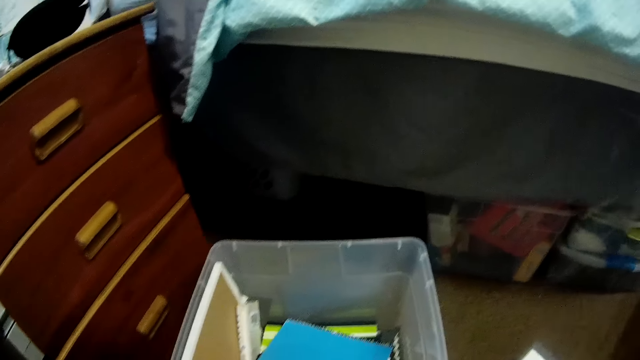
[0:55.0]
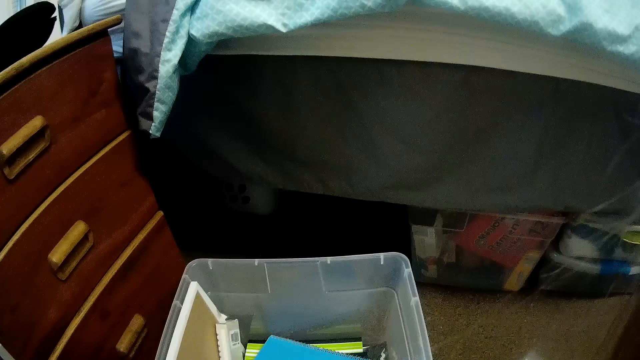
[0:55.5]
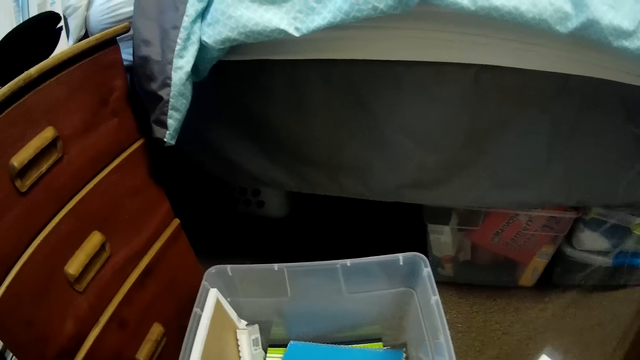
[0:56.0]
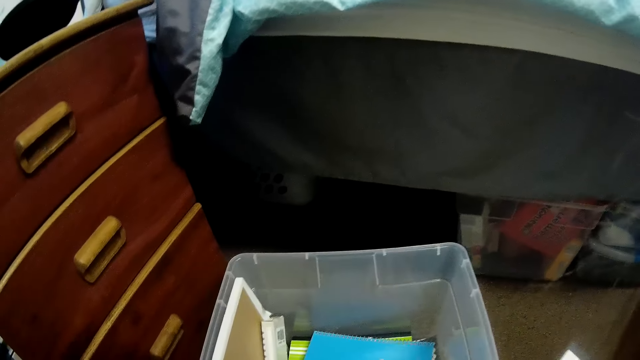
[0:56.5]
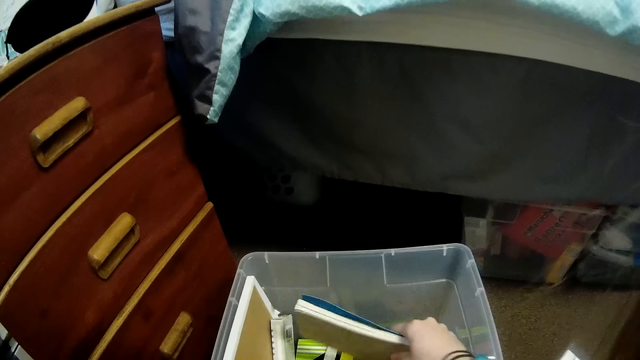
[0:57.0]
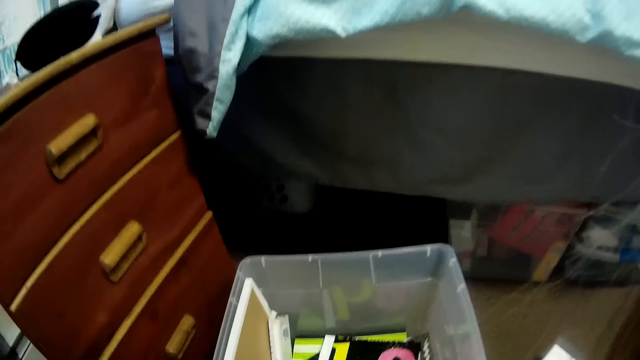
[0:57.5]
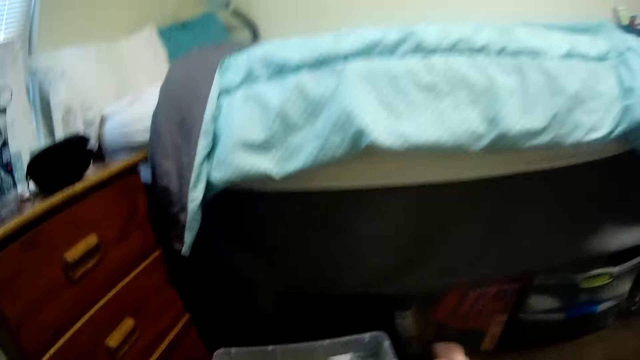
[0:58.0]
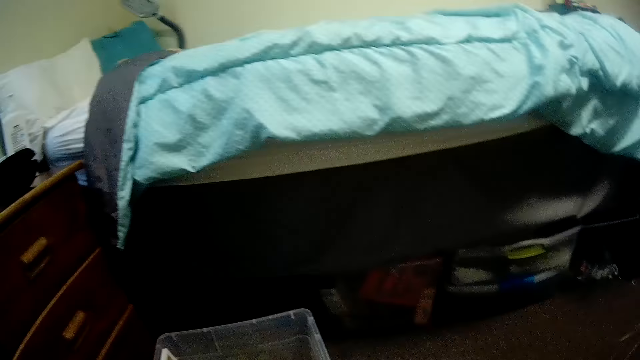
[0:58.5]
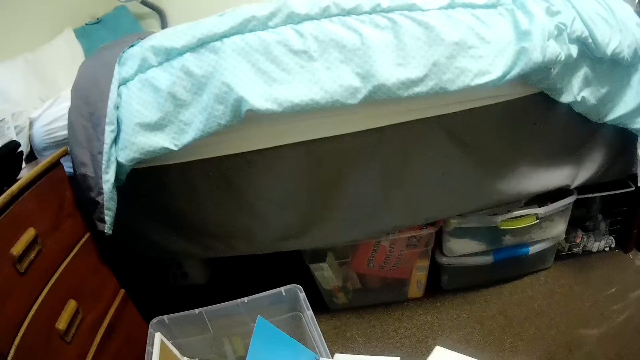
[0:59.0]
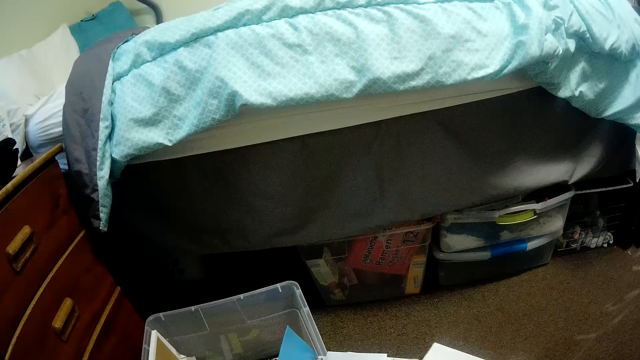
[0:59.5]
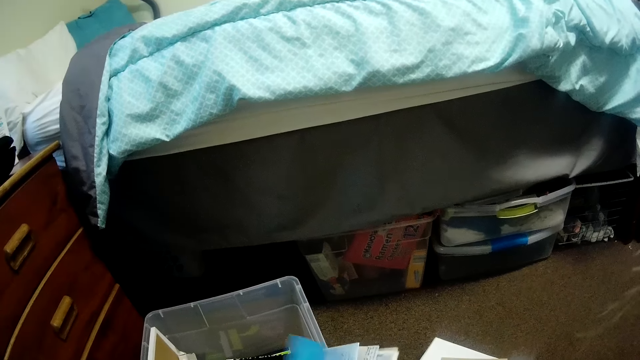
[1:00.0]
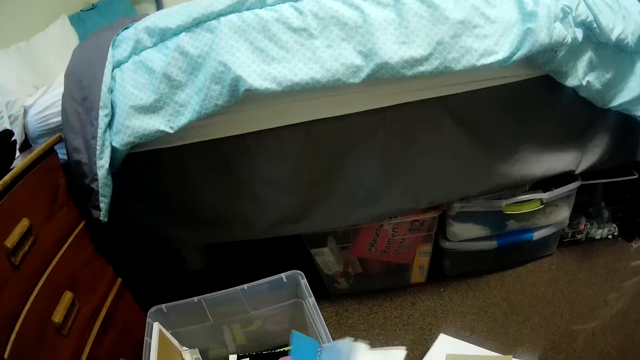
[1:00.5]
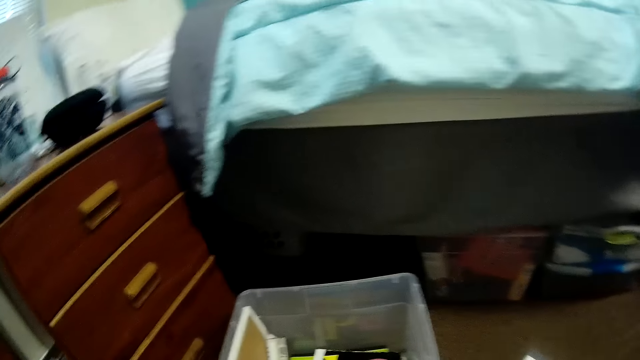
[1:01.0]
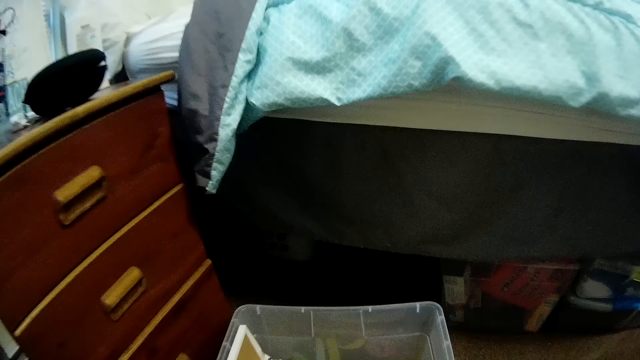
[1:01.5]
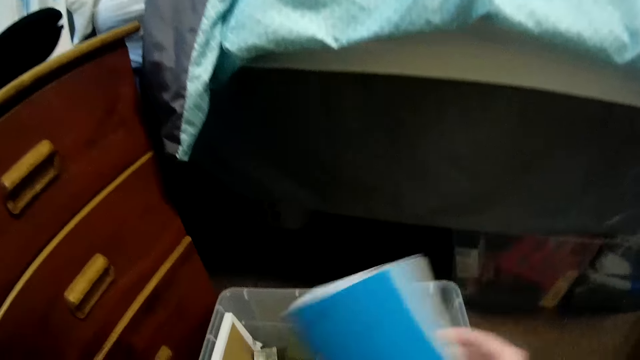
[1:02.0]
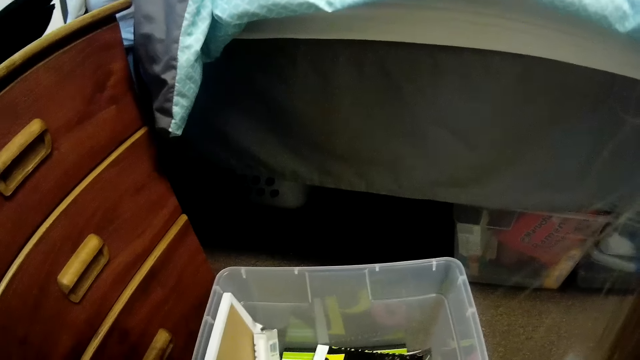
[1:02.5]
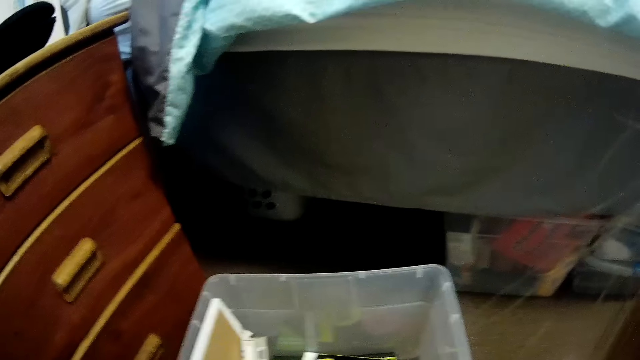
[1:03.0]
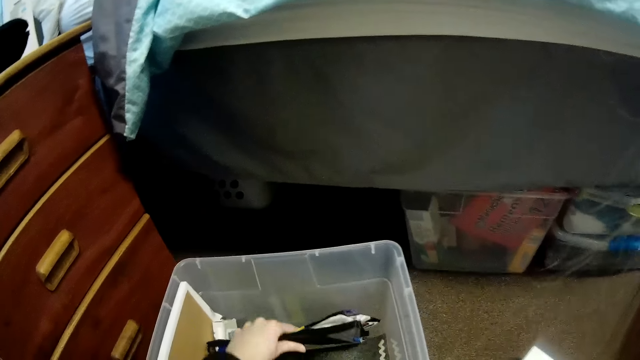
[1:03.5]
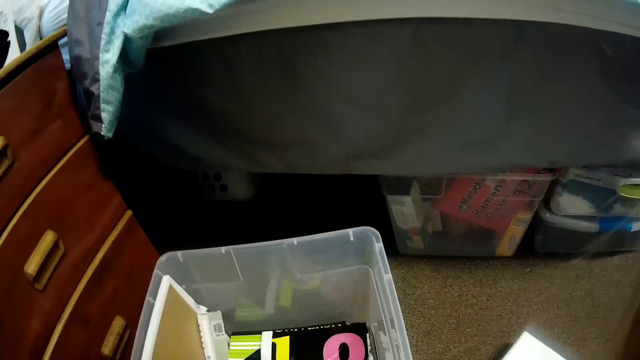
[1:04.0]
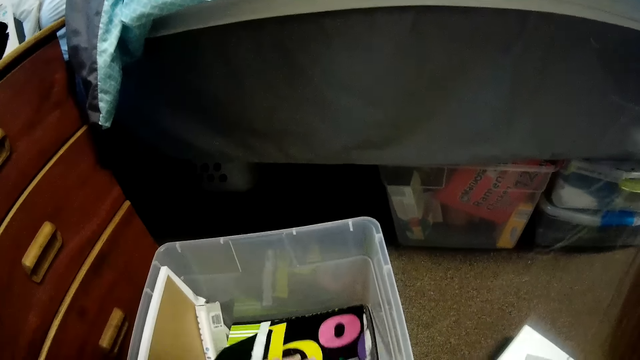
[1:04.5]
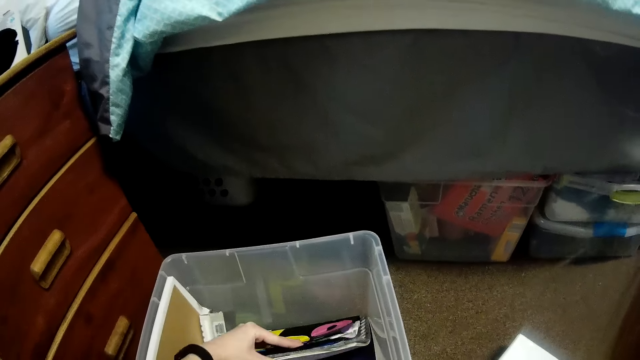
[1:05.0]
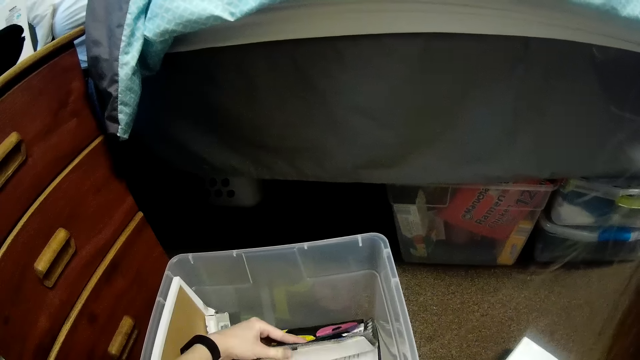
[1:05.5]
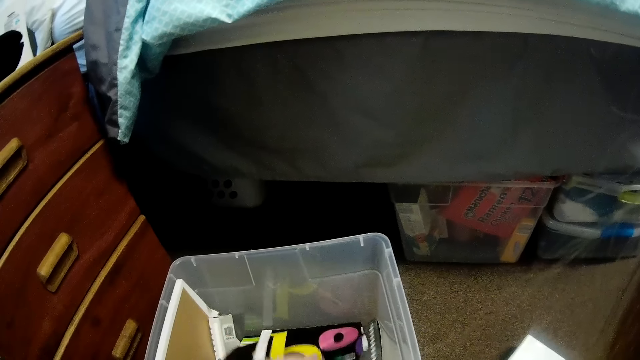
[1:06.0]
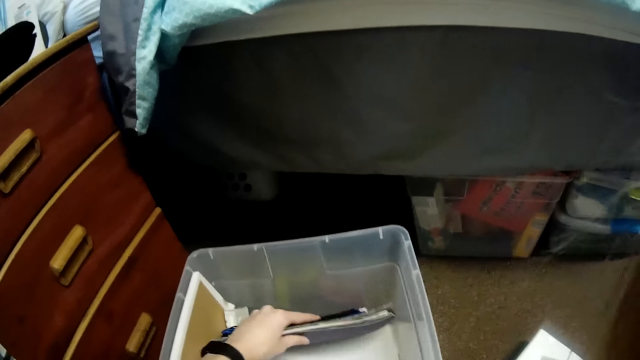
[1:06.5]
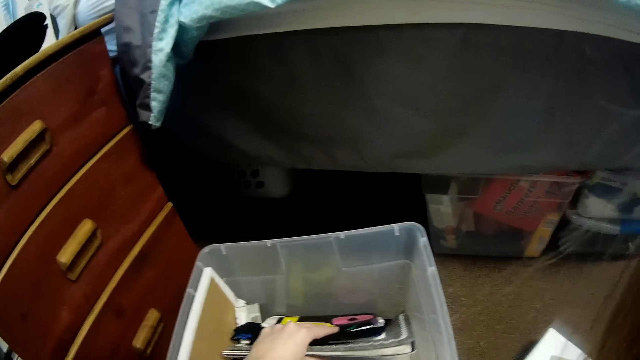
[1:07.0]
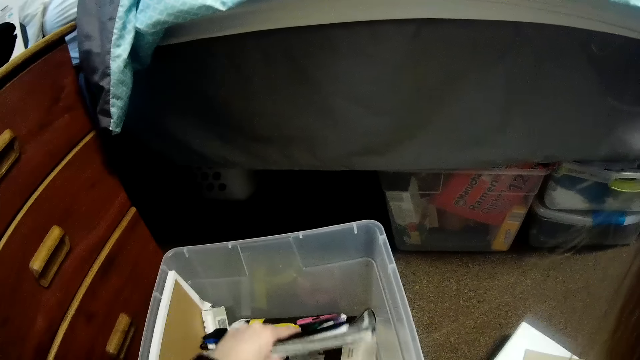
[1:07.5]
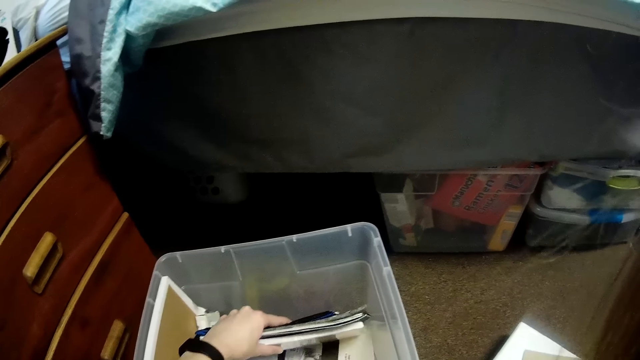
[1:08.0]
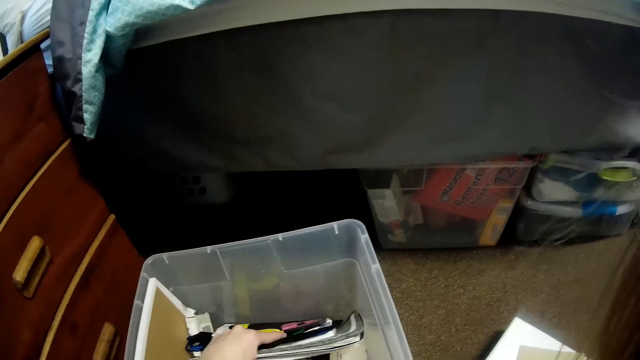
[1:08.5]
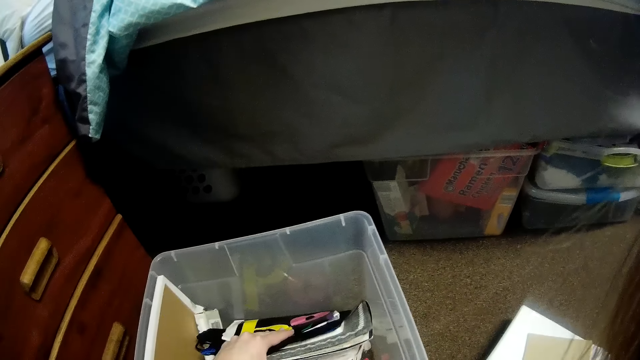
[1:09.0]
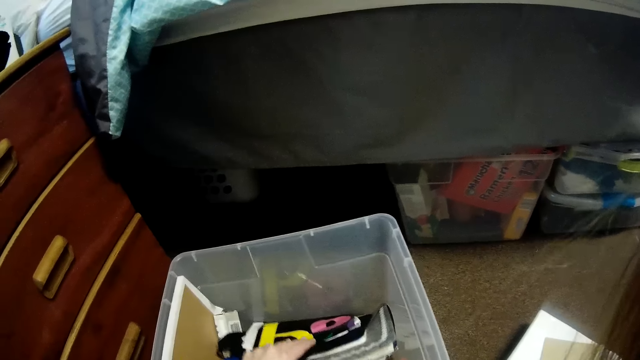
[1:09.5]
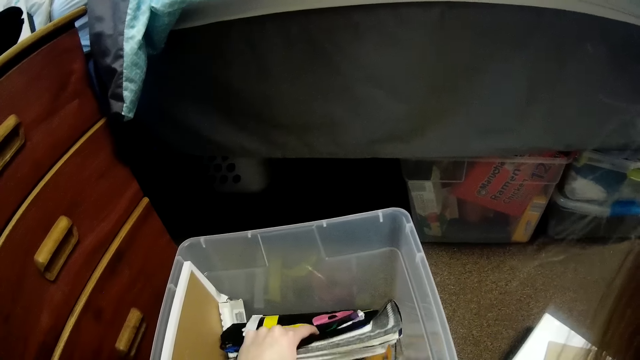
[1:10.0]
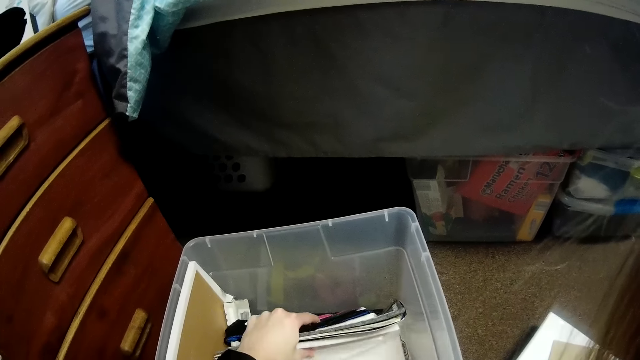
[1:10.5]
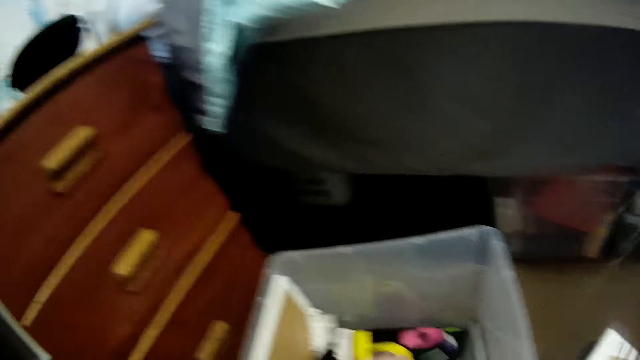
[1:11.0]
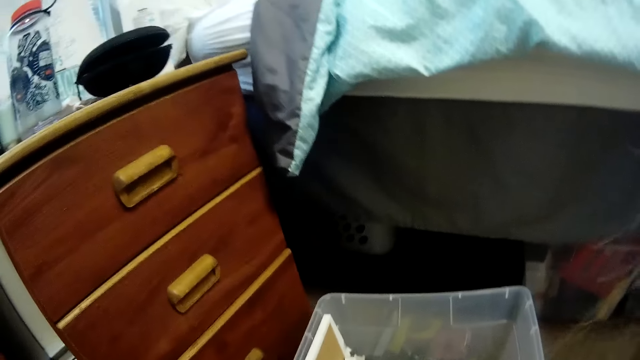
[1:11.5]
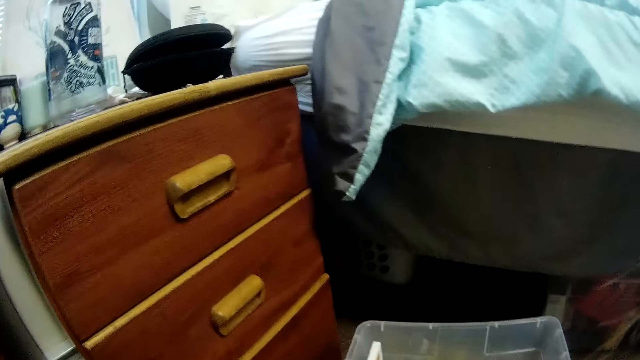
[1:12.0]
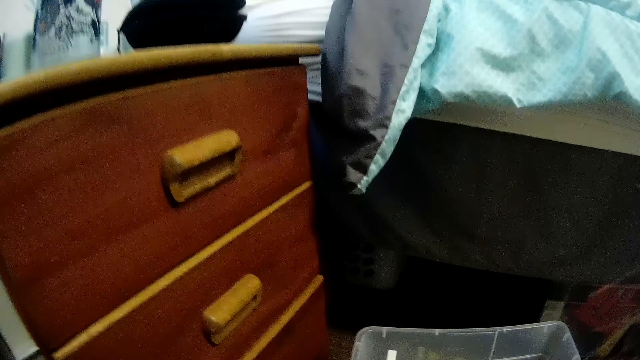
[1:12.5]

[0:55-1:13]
The camera wearer picks up the book from the storage box with her right hand. She flips the book pages. She opens the book with both hands. She puts the book in the storage box with her right hand. She lifts the book in the storage box. She rummages through the storage box with her left hand. She lifts the books in the storage box. She flips the books' pages. She looks at the storage box.

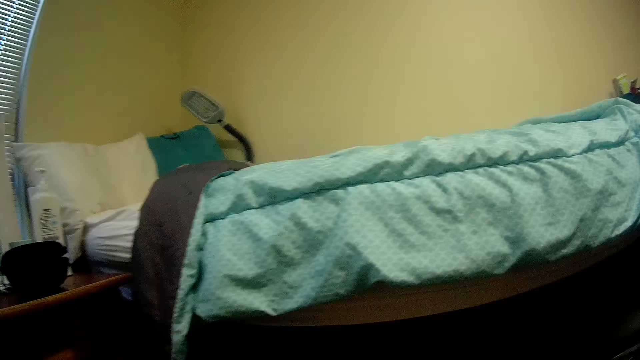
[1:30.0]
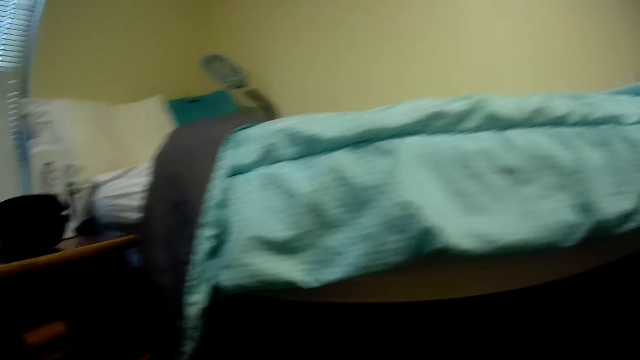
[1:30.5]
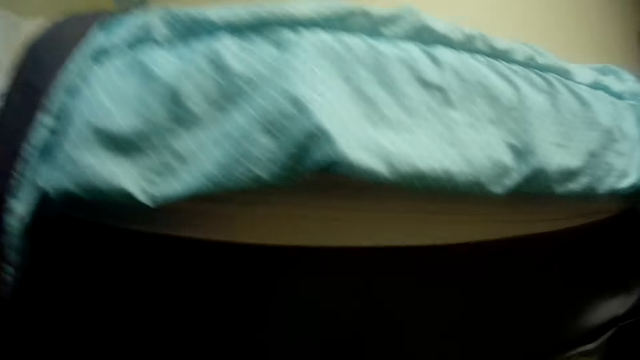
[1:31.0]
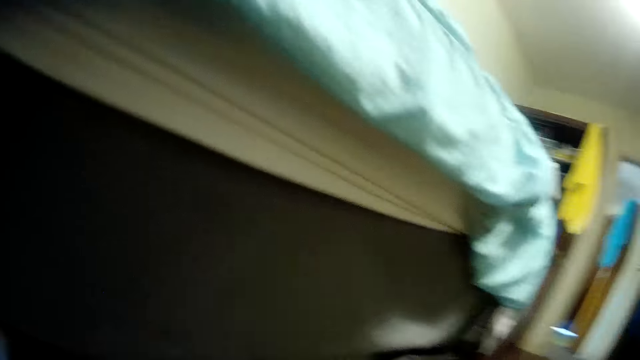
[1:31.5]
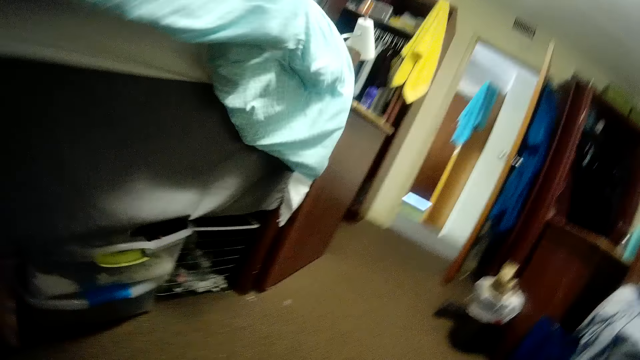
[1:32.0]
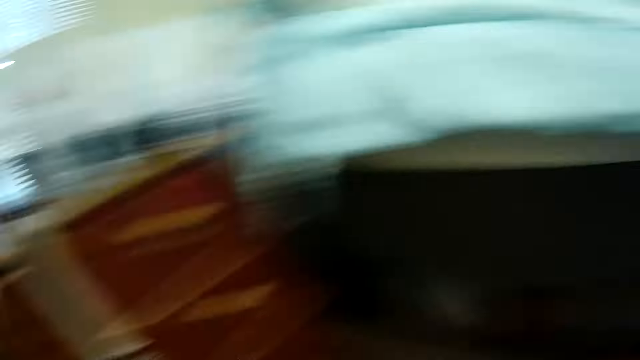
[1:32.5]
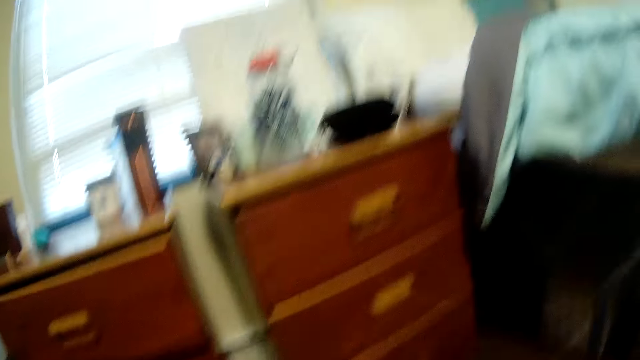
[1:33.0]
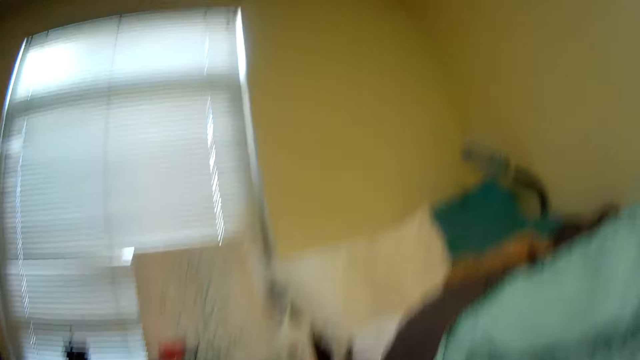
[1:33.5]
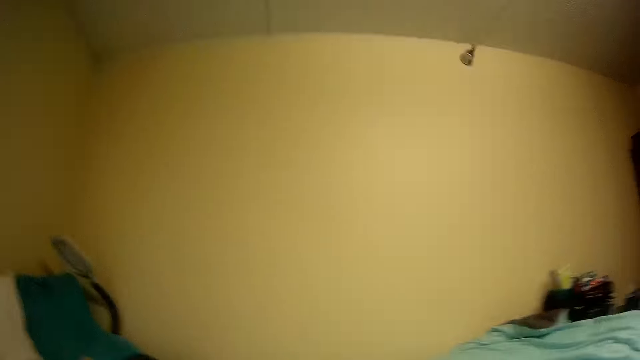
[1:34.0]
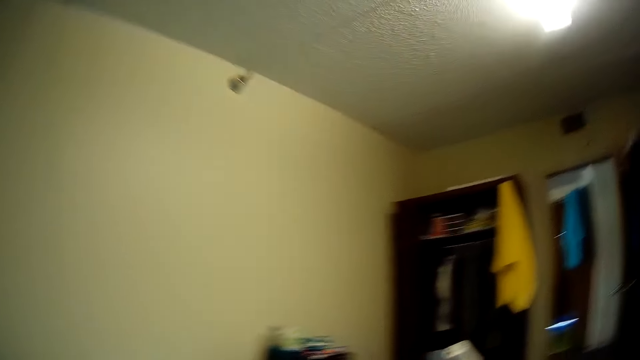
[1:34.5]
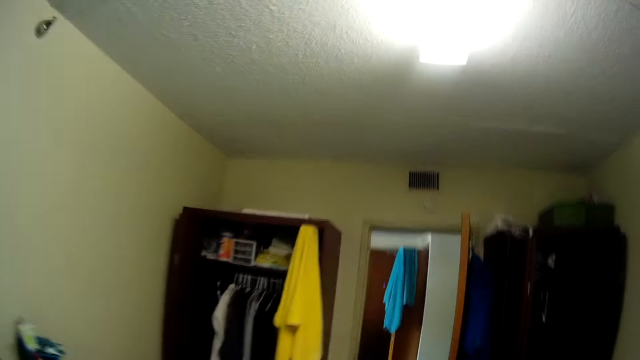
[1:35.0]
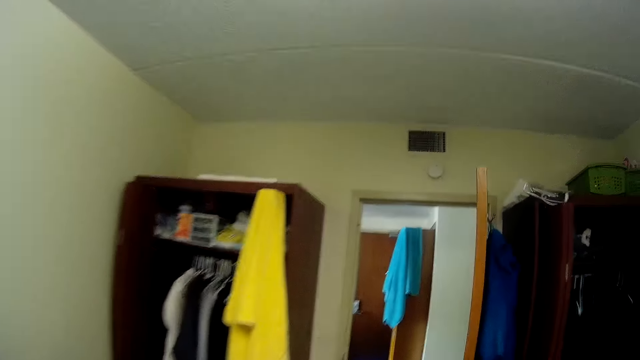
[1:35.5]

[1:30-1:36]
The camera wearer looks around the room. They push the box under the bed with both hands. They walk out of the room.
